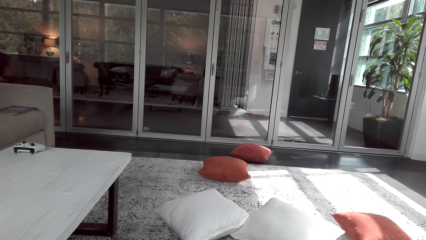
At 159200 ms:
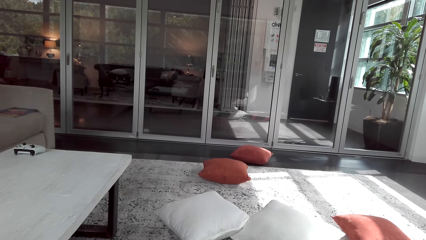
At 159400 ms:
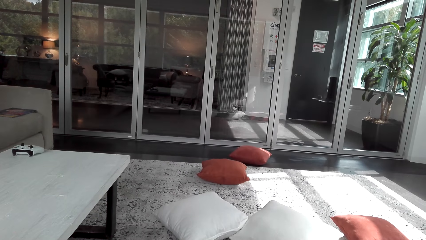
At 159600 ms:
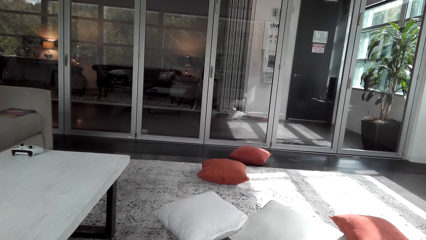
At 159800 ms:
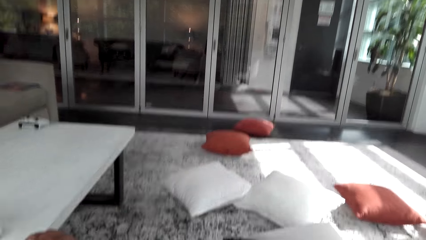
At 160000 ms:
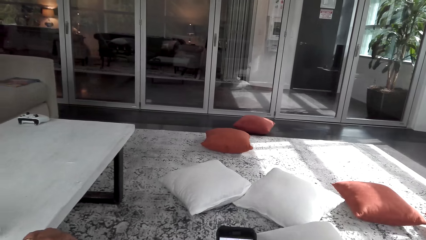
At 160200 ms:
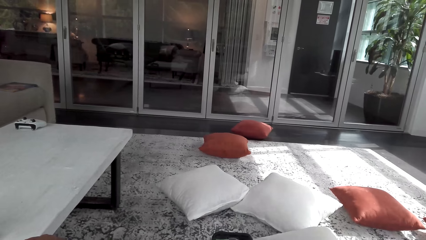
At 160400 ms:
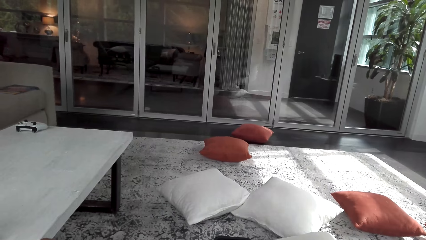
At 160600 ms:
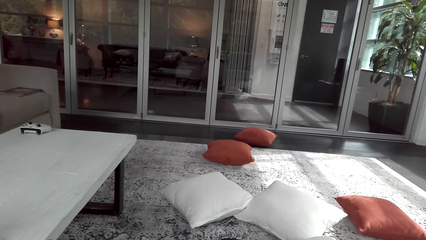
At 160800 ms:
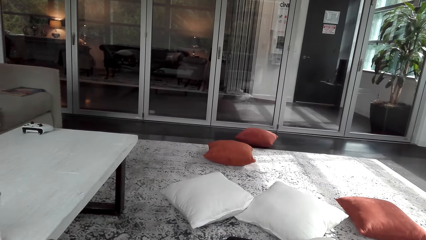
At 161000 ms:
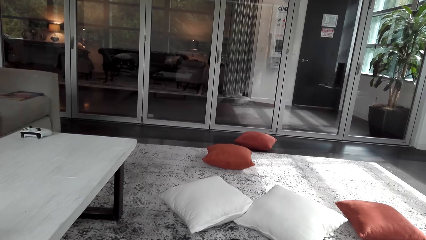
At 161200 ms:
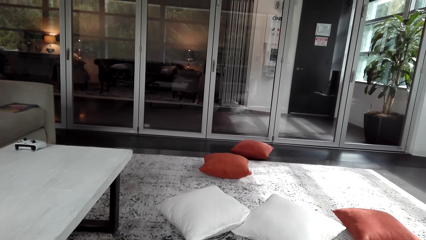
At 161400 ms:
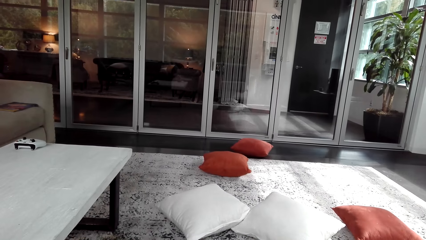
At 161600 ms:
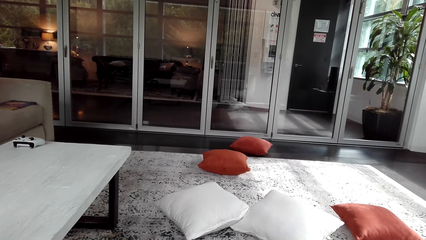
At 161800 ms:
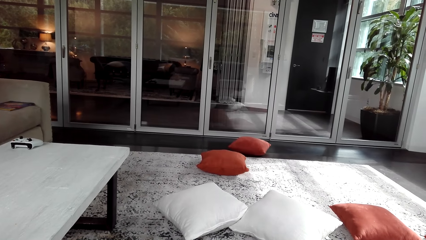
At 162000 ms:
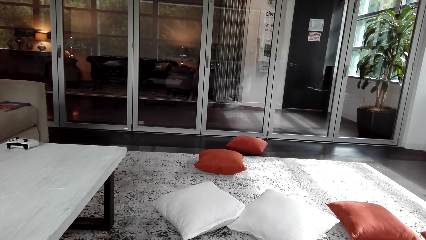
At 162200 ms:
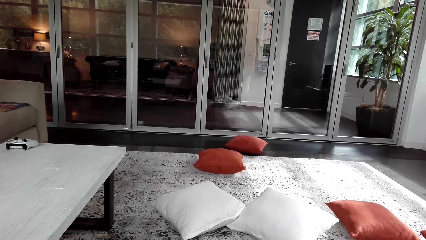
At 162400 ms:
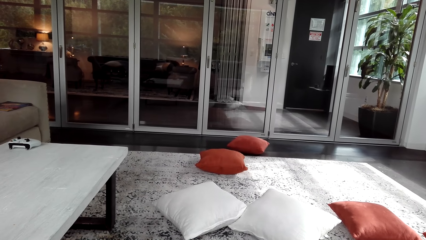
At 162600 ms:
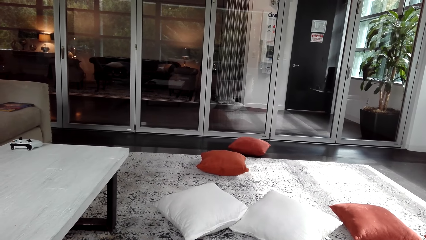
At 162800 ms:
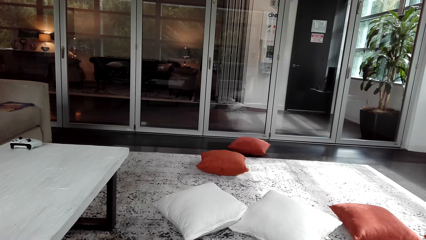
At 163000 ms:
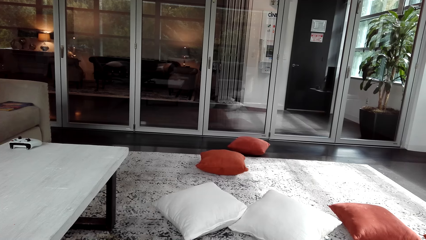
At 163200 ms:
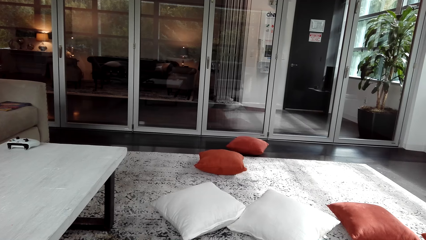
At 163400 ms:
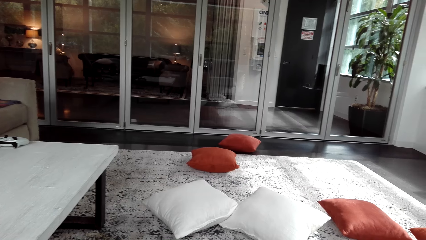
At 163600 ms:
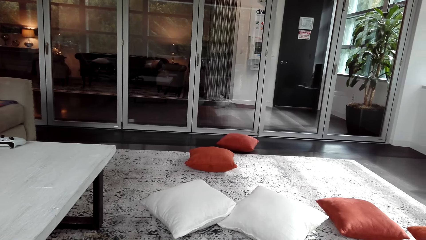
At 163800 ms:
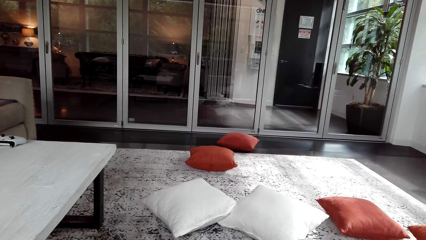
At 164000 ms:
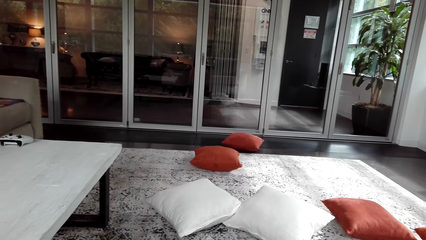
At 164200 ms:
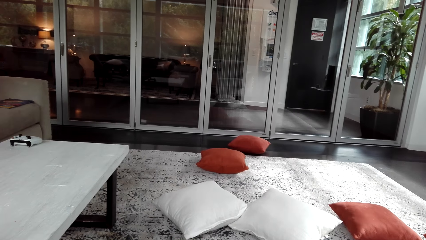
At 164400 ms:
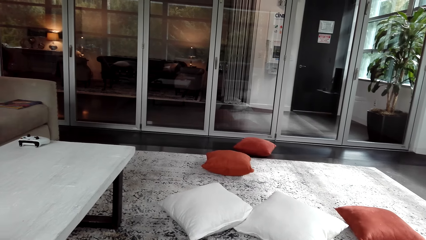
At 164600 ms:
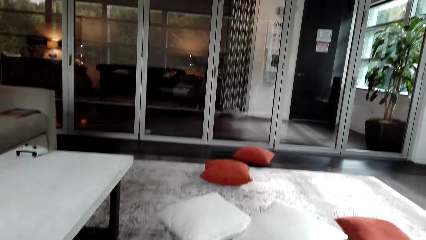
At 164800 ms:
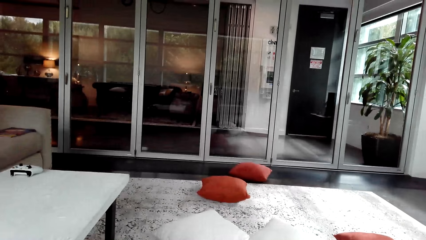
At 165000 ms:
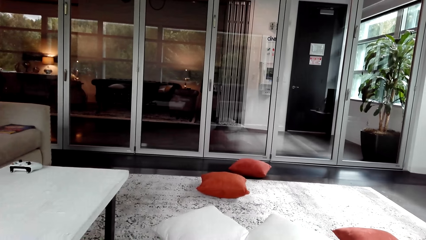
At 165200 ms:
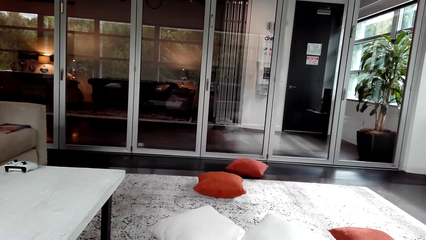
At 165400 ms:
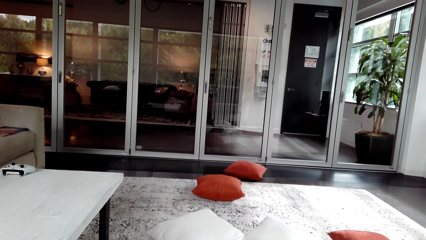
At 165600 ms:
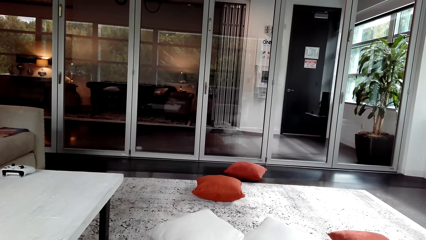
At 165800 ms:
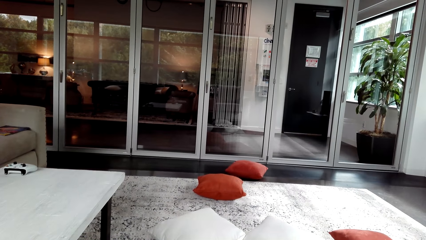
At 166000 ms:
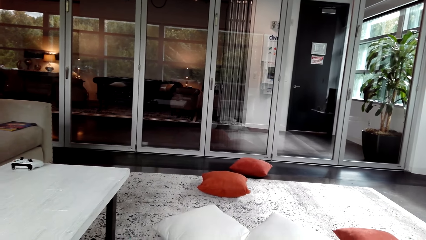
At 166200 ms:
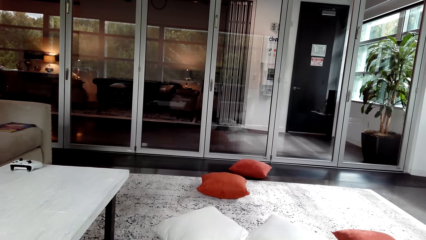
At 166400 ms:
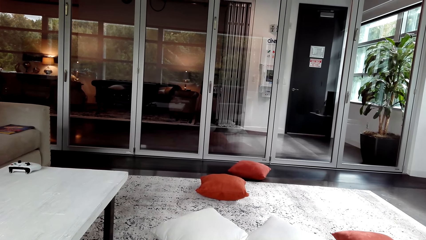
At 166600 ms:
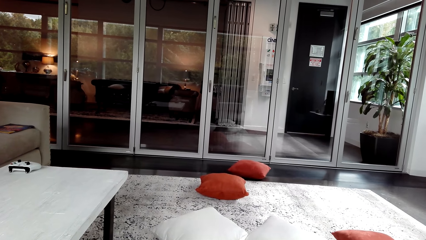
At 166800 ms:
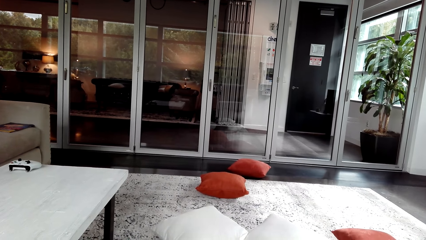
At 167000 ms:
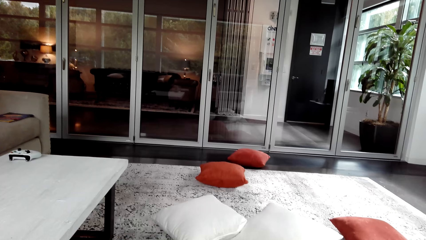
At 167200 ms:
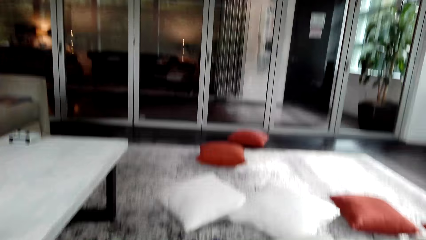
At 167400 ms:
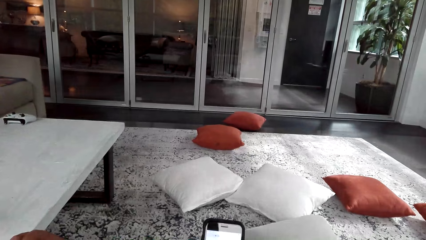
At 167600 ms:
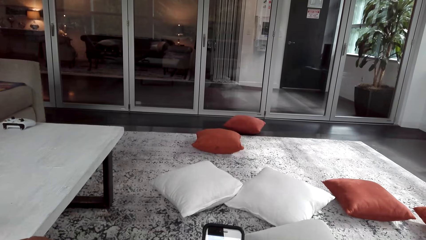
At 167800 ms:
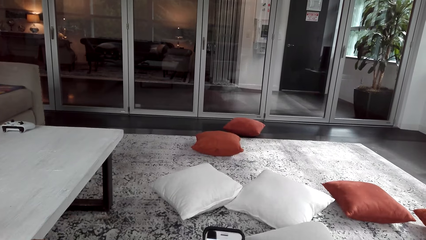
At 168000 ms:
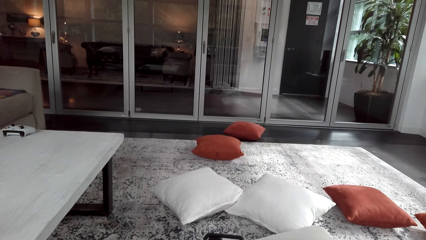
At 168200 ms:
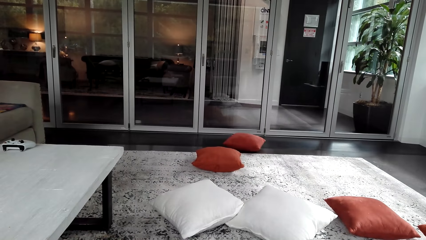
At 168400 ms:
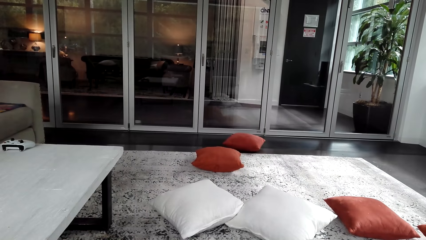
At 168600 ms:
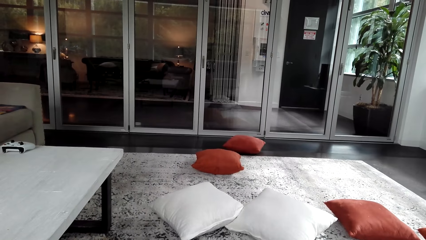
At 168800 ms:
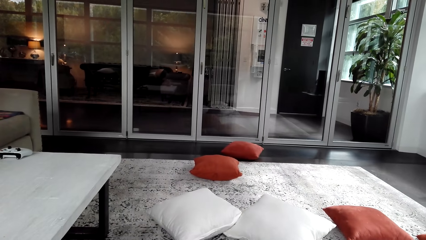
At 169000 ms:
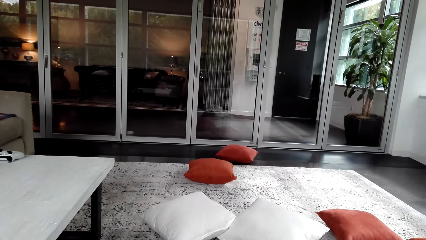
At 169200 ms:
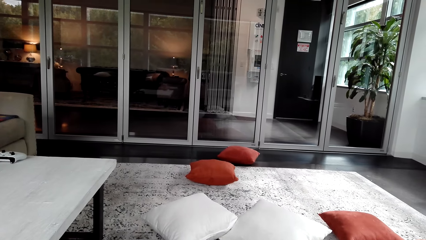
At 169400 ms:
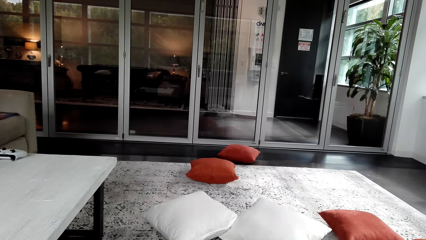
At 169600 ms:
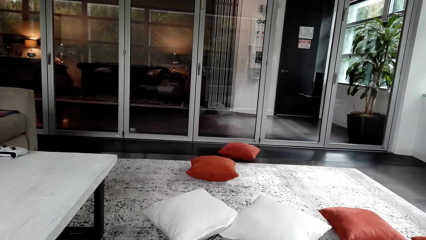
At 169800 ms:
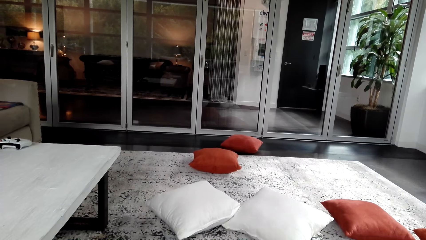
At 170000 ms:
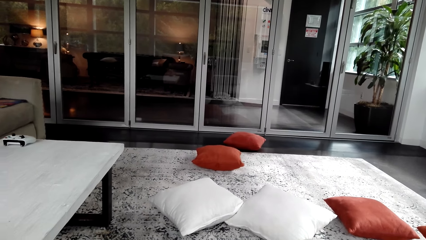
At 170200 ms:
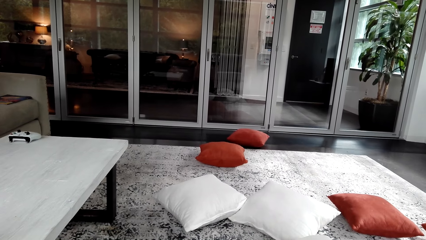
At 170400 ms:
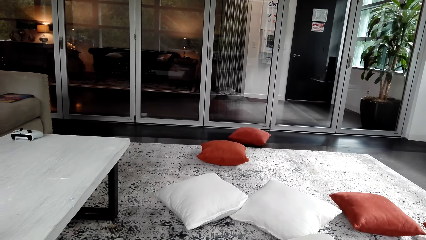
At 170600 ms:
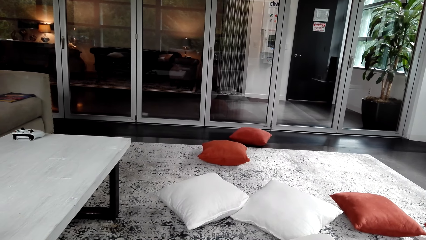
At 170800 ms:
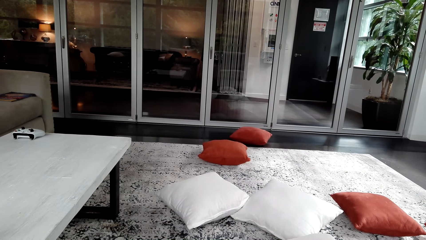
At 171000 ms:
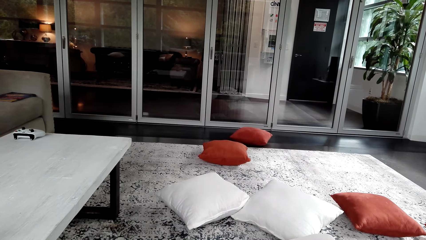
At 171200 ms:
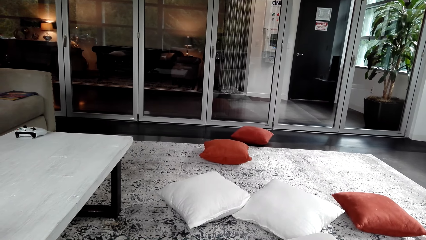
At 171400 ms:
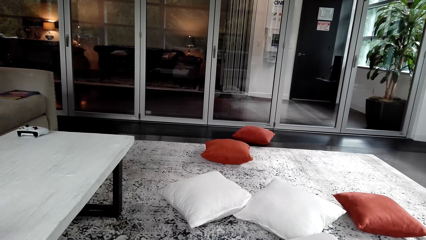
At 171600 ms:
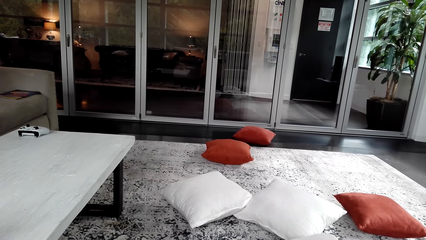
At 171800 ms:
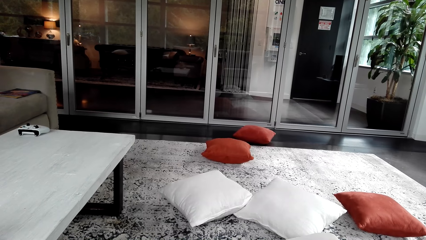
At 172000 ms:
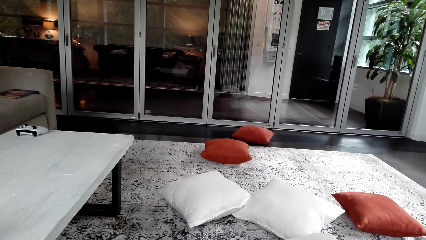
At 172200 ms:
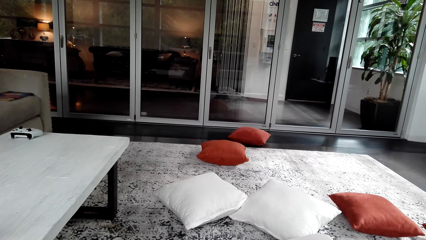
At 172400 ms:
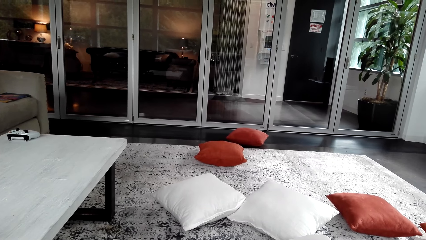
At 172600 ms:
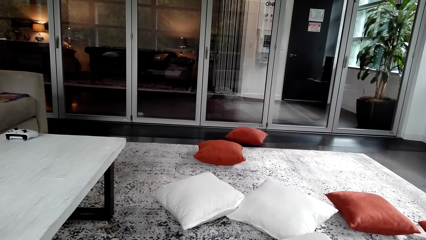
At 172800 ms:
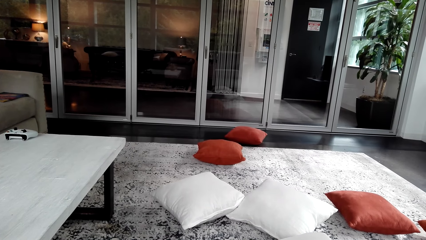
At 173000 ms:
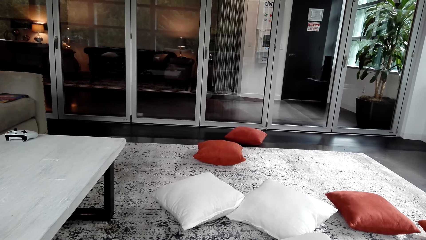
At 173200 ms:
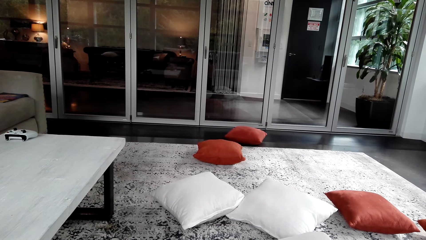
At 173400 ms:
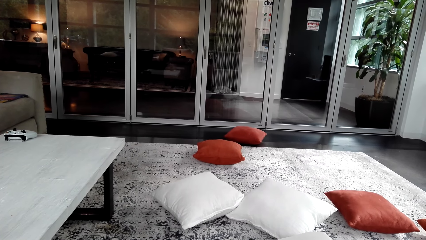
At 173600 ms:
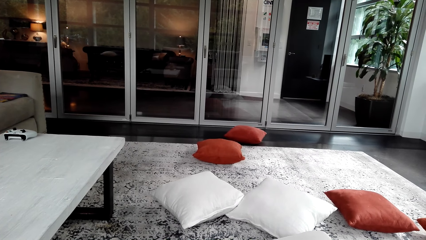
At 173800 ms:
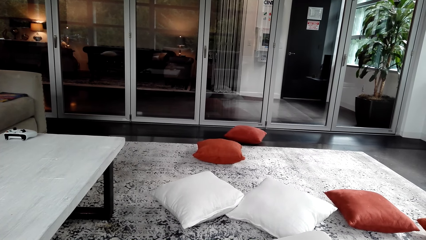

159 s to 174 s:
The camera wearer holds a phone. They look around the room. They operate the phone. They look around the room.
